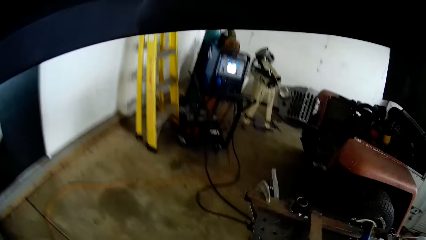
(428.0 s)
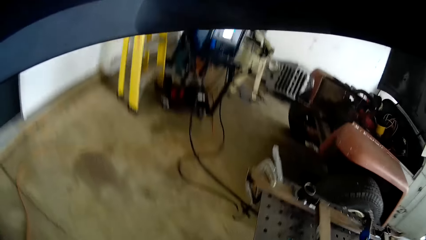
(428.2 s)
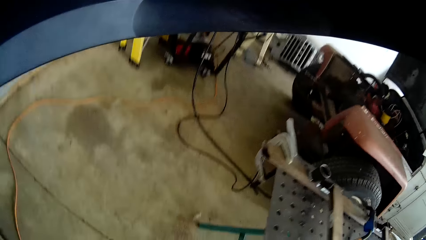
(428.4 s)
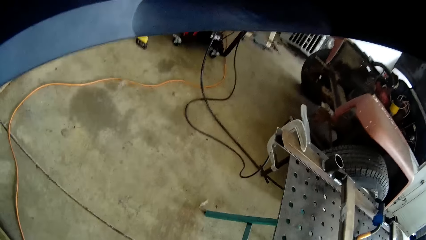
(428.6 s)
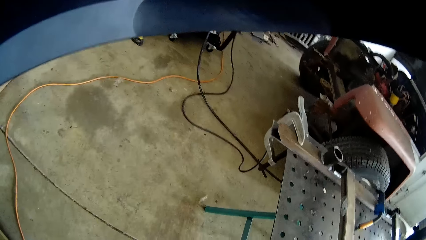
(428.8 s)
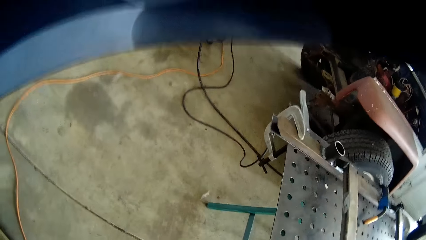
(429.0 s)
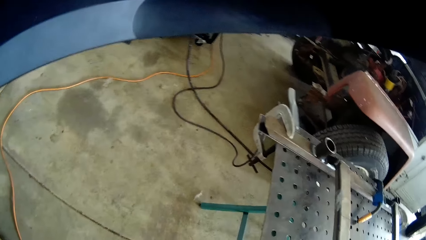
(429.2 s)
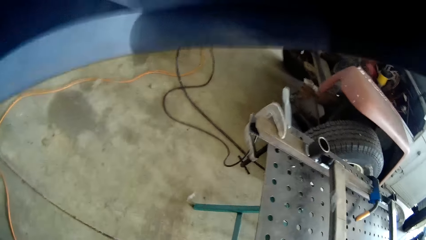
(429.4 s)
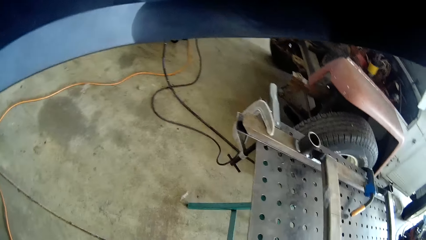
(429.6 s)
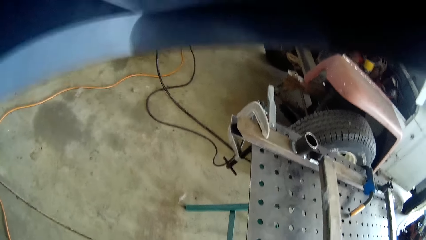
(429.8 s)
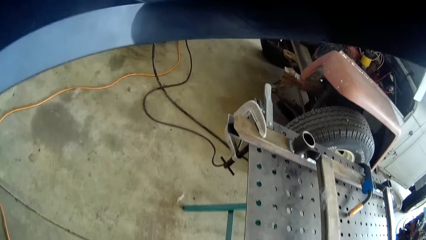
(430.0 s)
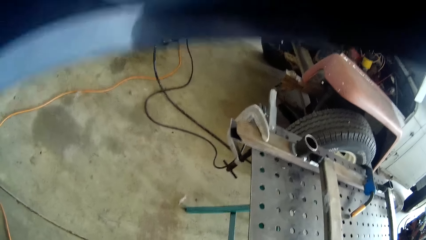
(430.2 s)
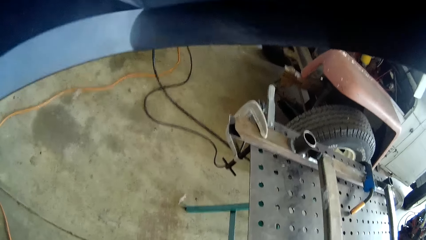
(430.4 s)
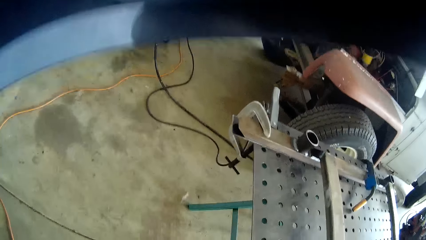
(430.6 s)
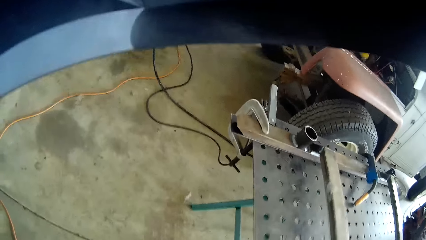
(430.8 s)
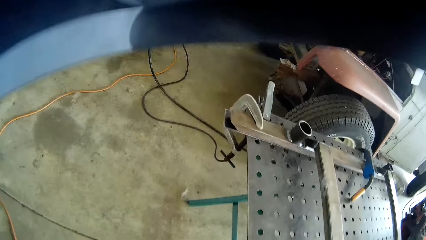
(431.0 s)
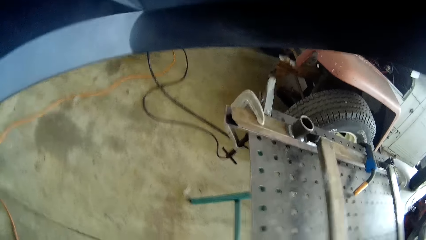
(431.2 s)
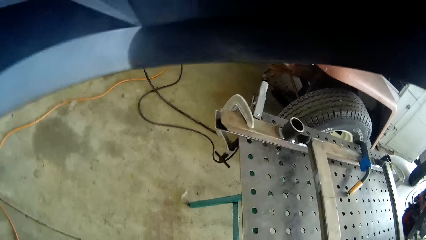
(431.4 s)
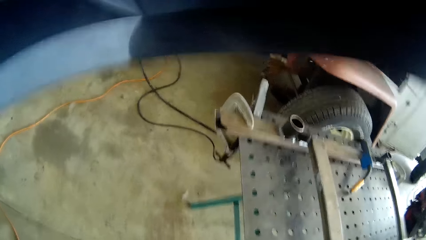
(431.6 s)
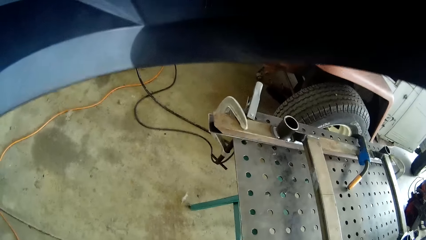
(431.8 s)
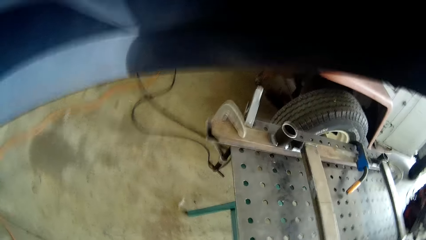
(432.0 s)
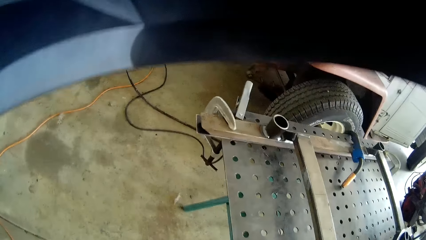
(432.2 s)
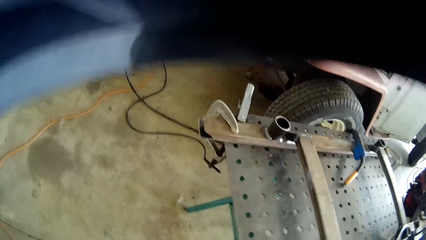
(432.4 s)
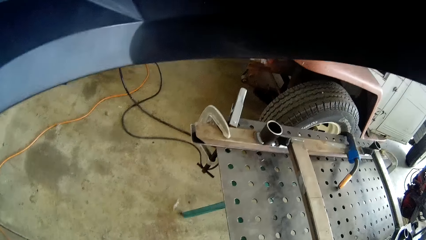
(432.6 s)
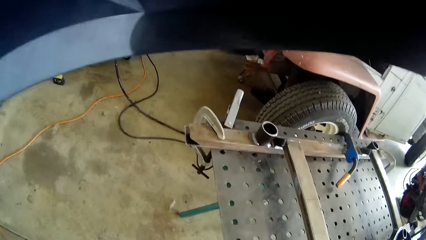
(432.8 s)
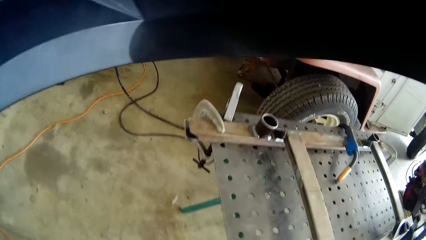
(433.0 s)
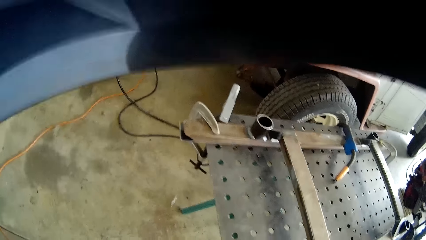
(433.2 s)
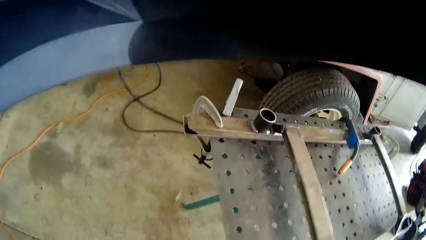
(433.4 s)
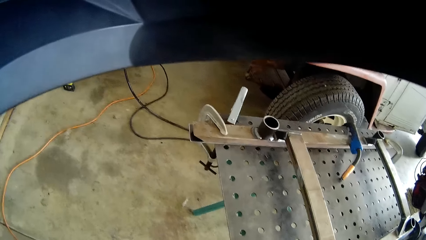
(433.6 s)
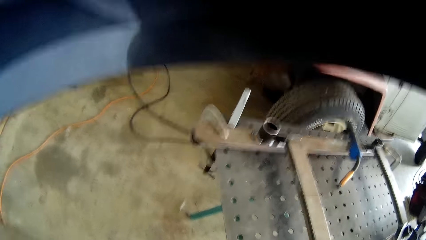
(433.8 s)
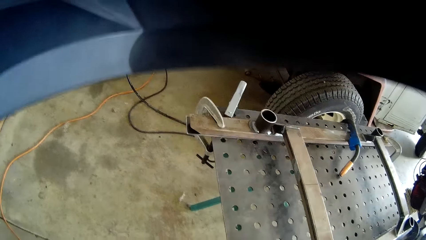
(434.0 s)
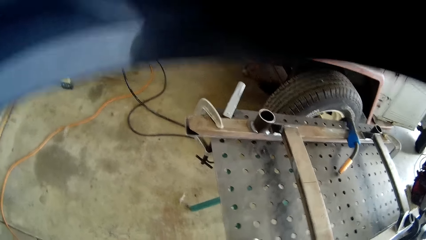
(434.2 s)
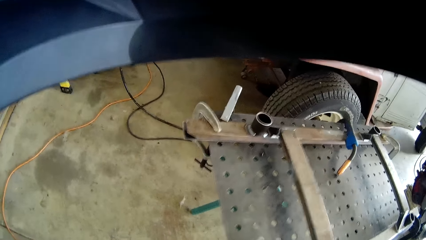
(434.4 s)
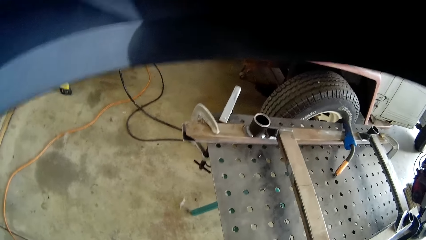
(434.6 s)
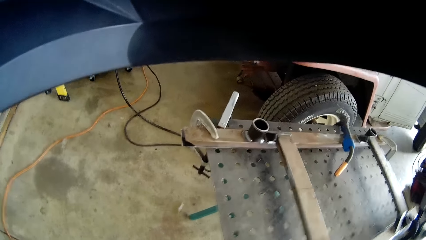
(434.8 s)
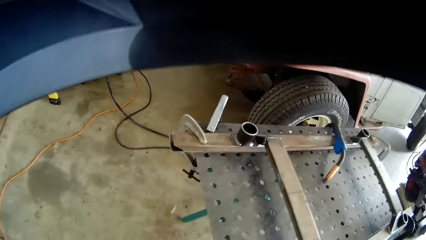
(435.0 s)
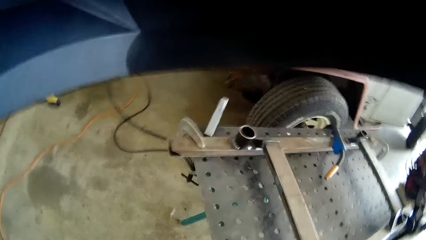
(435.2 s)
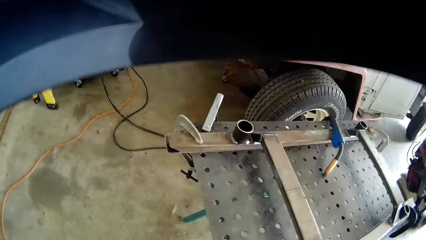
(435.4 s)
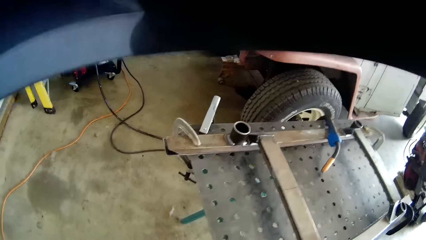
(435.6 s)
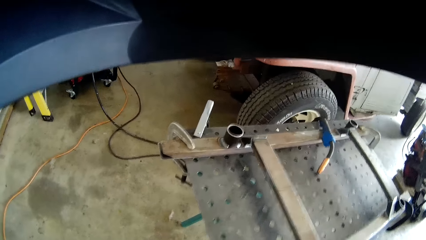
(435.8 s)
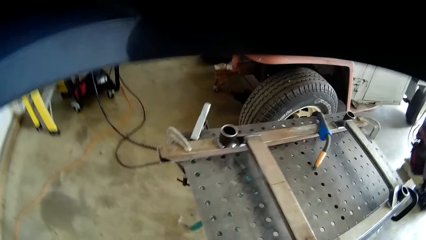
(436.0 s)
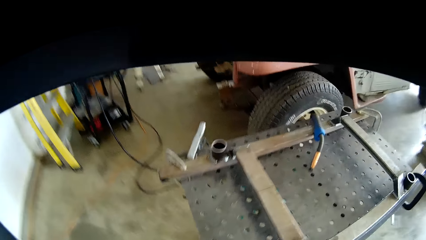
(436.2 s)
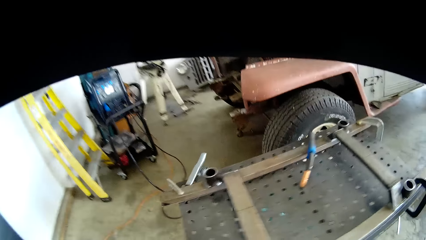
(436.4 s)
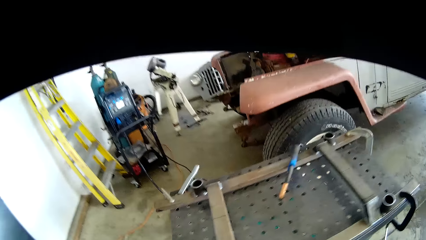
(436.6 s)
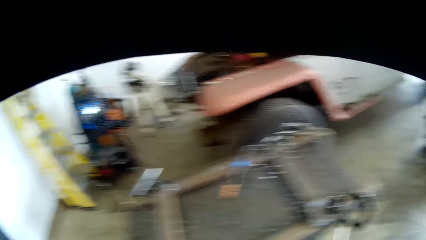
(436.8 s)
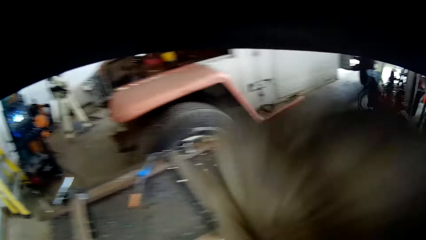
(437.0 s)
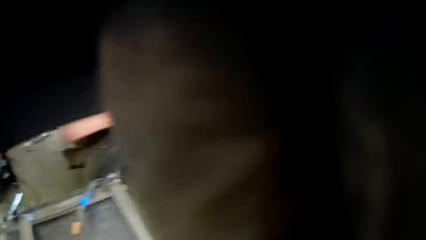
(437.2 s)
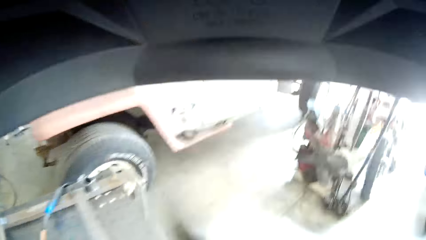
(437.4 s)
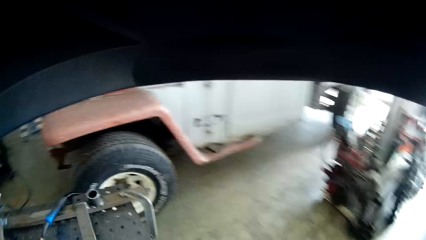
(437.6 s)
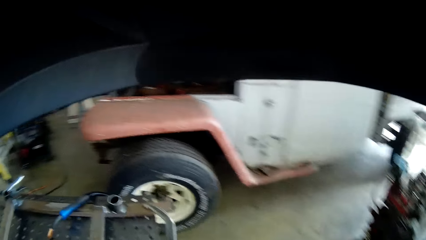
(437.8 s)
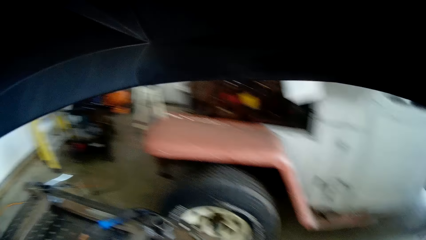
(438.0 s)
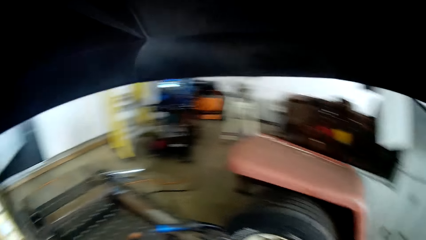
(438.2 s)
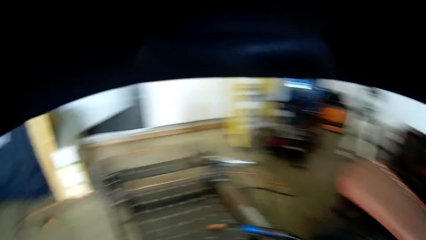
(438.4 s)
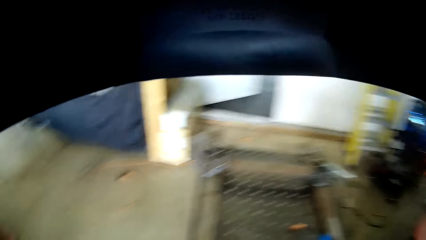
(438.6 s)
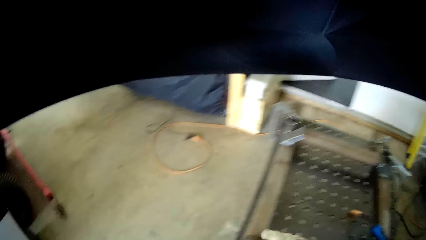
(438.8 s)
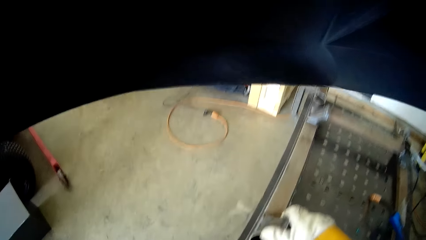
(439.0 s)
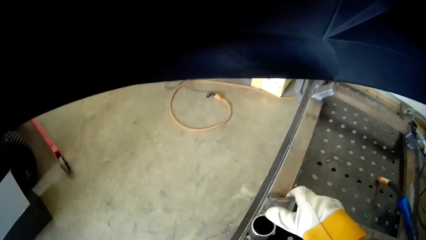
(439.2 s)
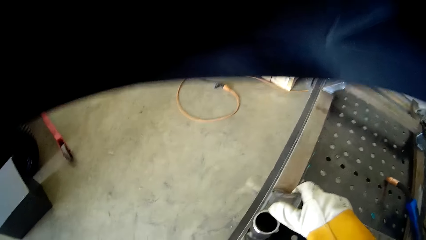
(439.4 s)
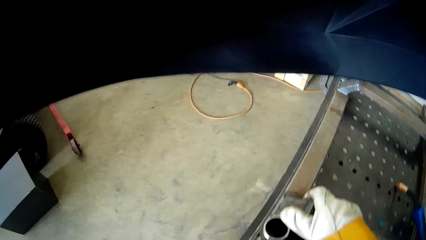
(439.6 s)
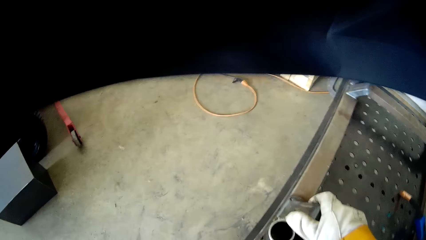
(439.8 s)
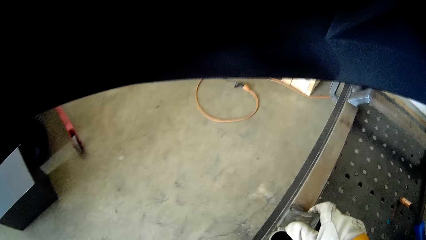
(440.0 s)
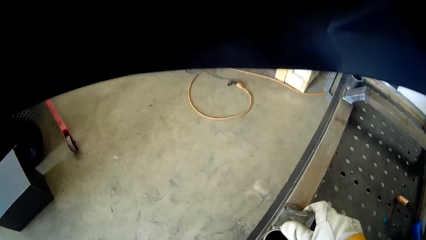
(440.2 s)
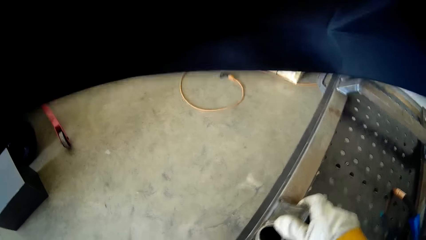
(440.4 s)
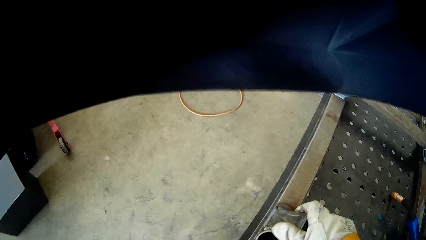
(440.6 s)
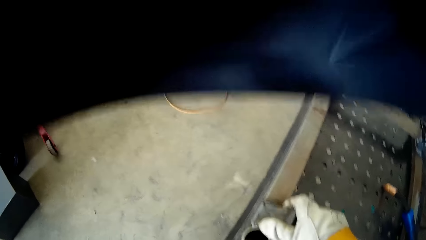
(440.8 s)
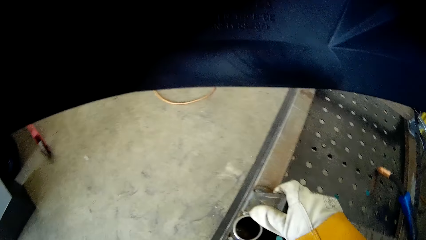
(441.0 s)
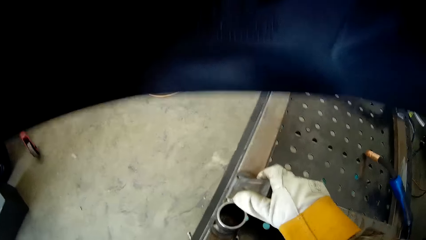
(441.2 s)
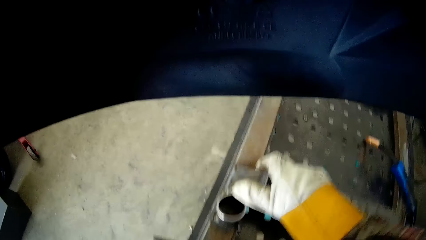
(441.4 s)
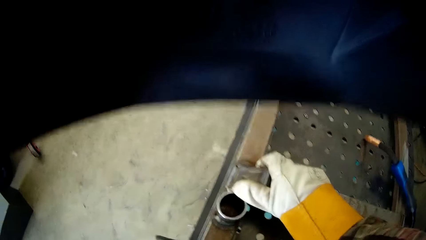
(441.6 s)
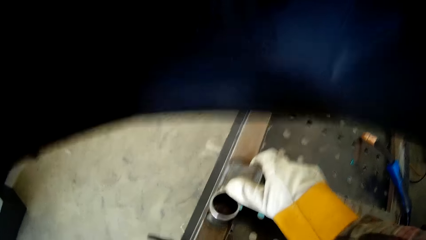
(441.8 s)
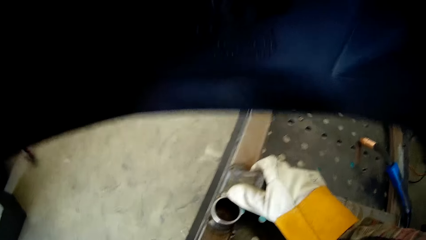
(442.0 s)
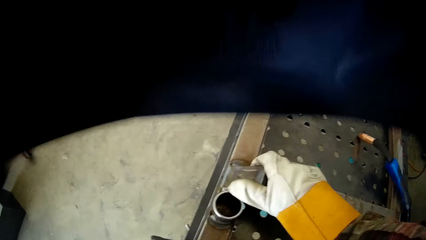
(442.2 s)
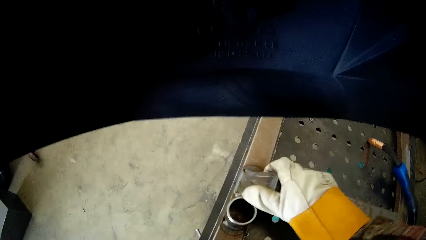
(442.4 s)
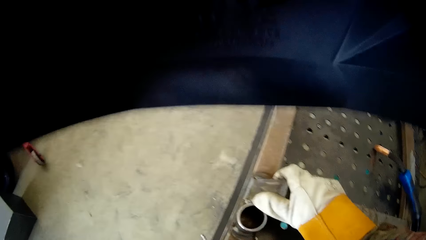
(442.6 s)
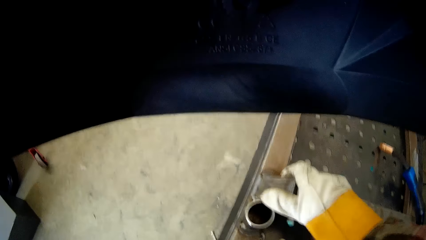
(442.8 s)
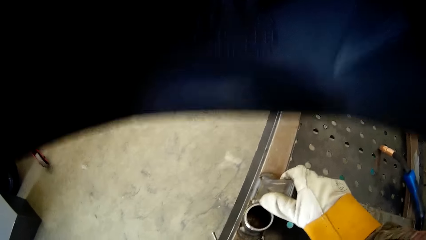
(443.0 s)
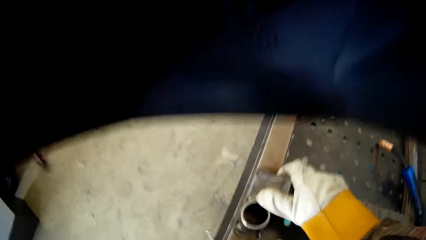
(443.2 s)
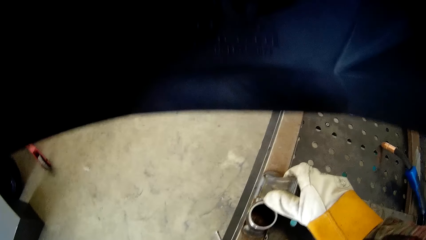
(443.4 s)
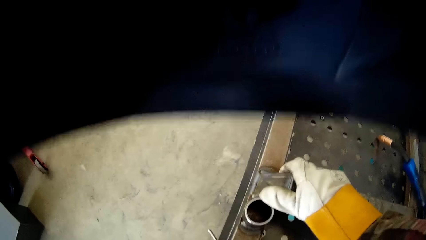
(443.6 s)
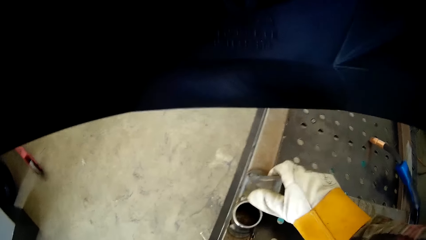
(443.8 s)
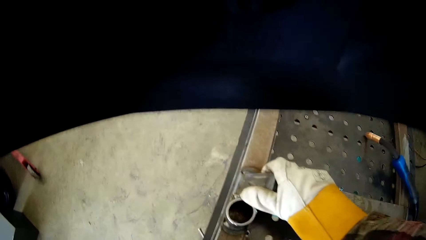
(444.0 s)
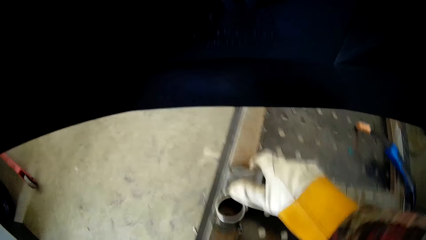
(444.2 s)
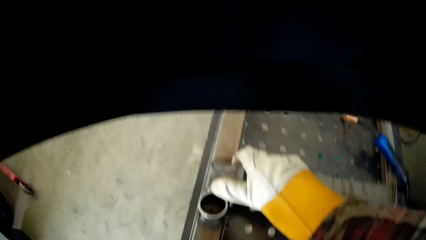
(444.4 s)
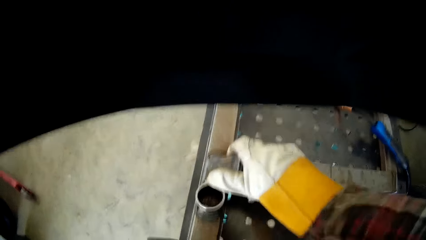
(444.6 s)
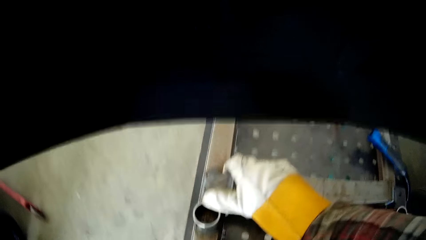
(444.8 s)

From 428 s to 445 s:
The camera wearer shakes a metal table. He touches his face with his right hand. He moves a hand. He holds the metal with his right hand.
